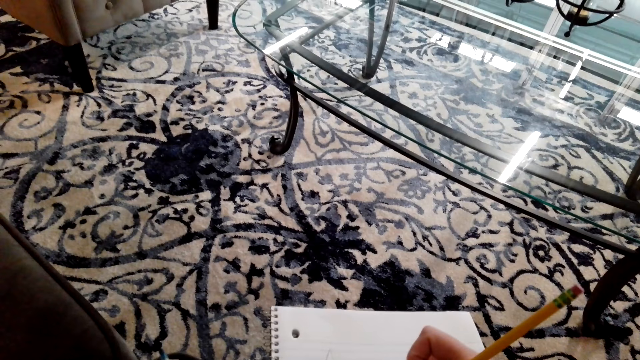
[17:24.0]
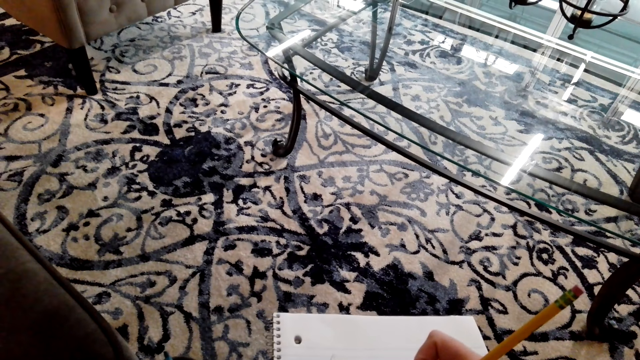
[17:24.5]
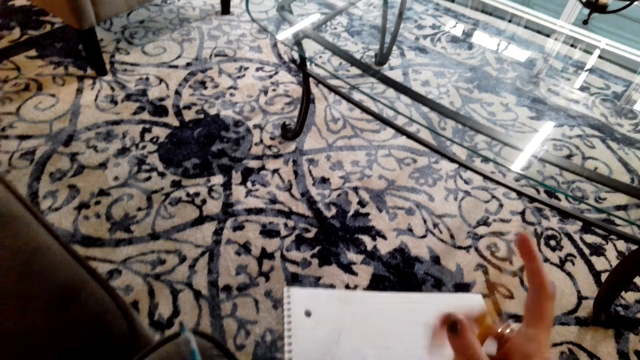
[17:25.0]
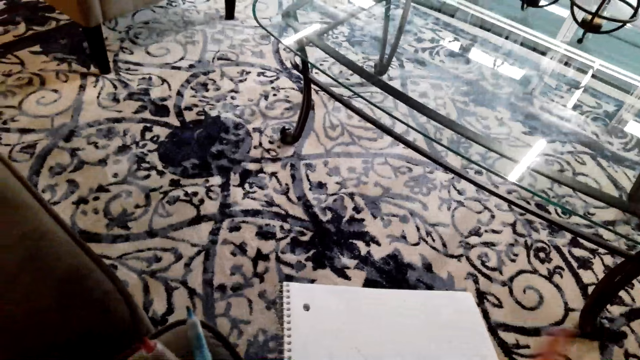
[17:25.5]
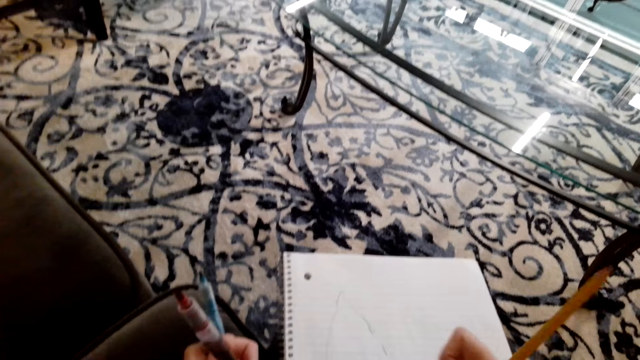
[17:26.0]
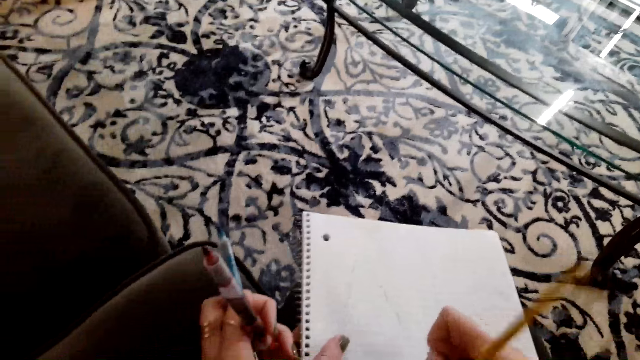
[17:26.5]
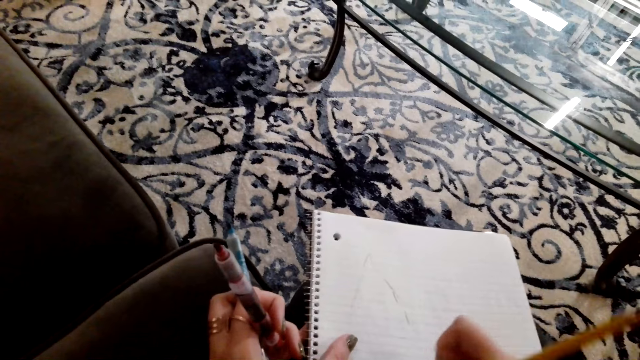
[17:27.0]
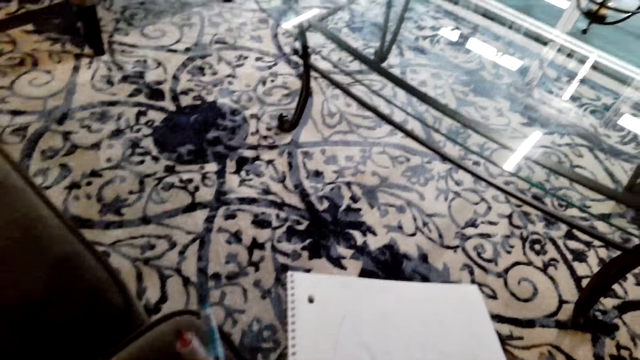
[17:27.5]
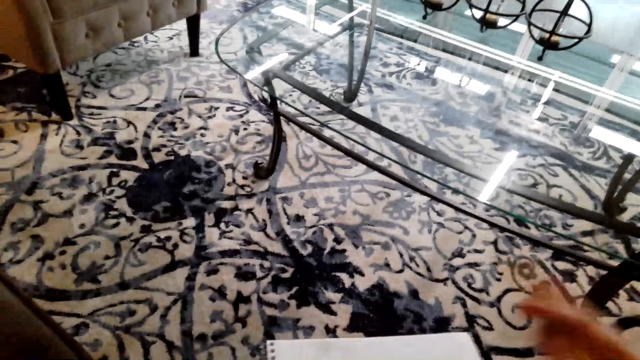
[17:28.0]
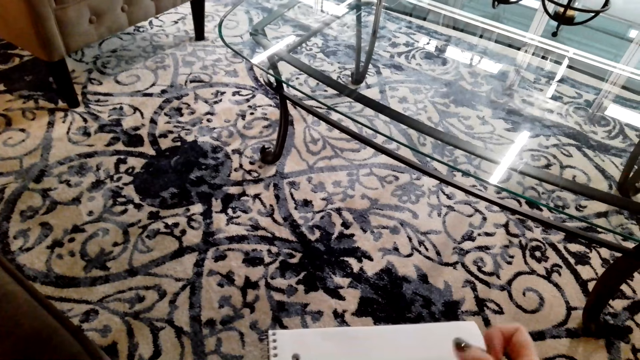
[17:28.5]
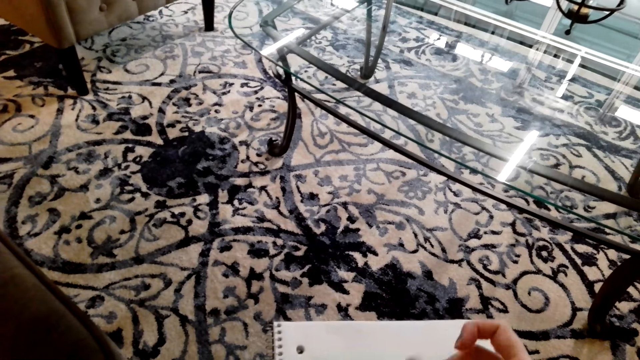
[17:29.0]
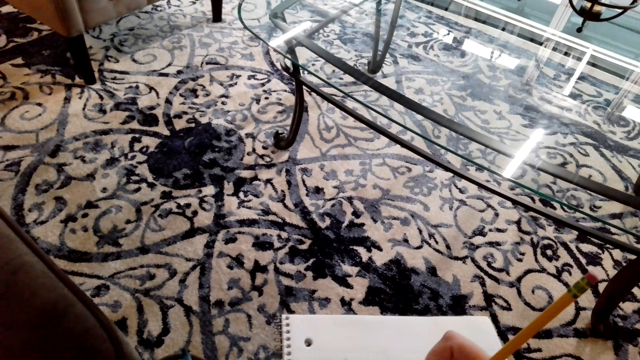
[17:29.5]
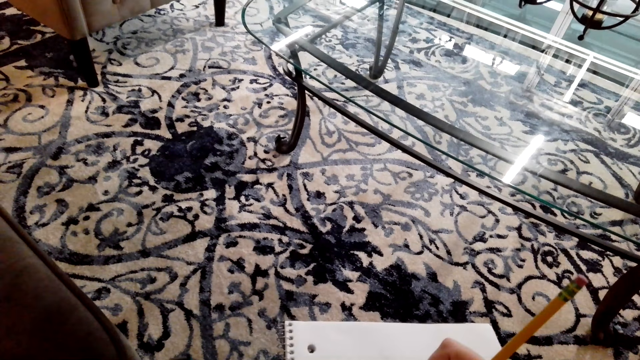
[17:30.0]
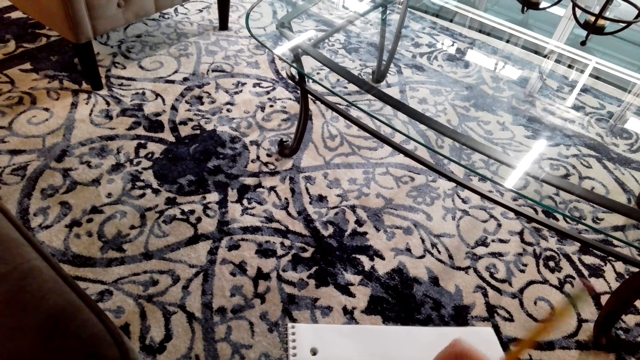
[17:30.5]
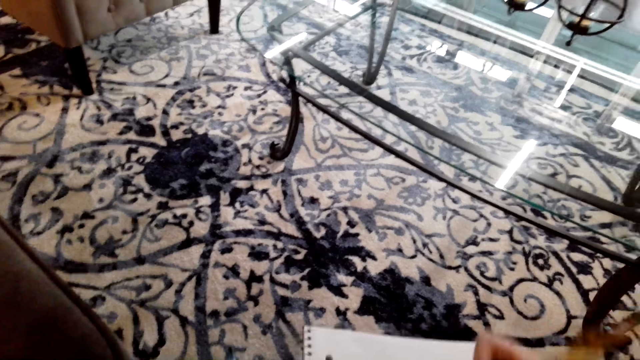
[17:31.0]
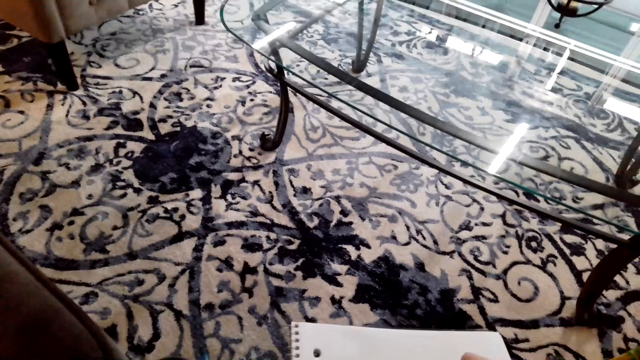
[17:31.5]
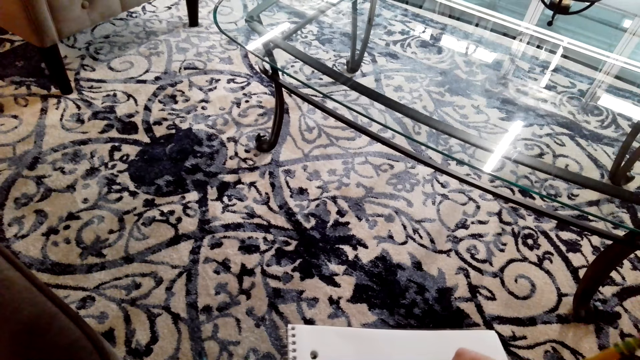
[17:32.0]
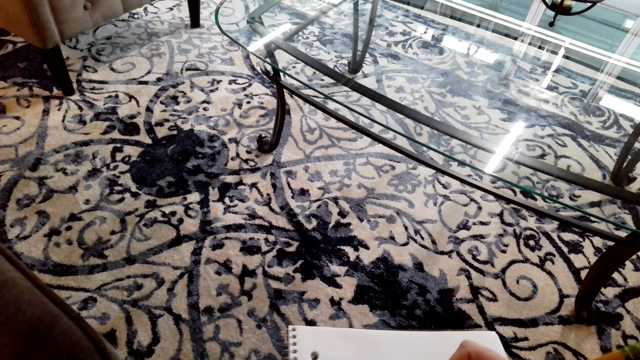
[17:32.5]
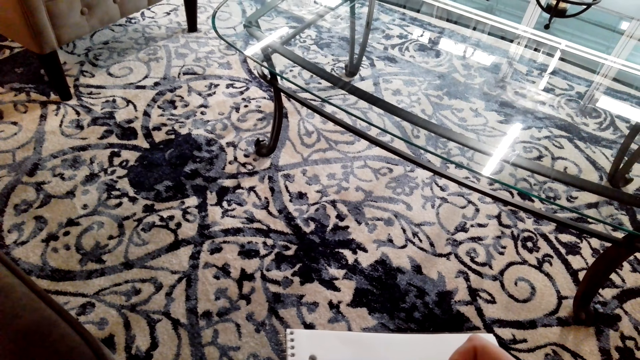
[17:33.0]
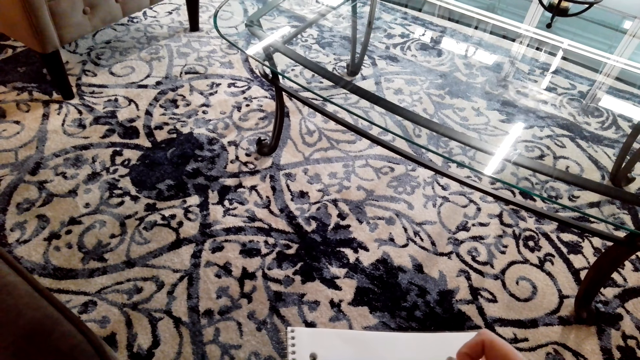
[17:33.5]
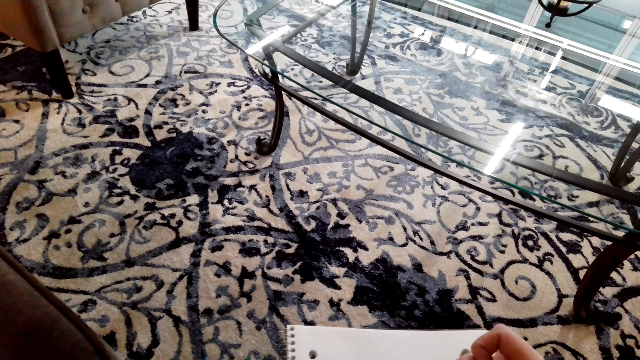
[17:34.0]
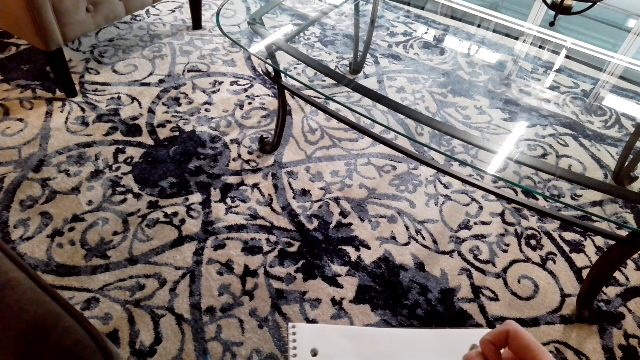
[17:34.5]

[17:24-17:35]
The camera wearer rubs the drawing on the piece of paper with a pencil rubber. They draw on the piece of paper on the table with a pencil.

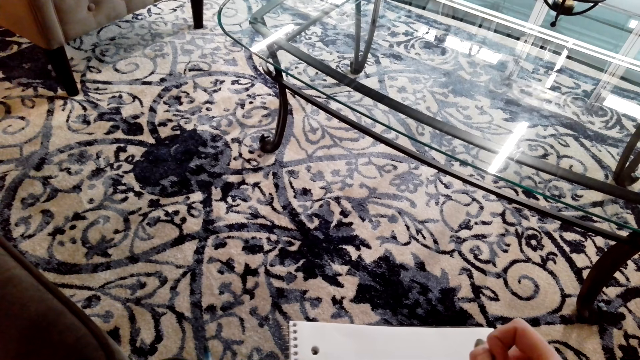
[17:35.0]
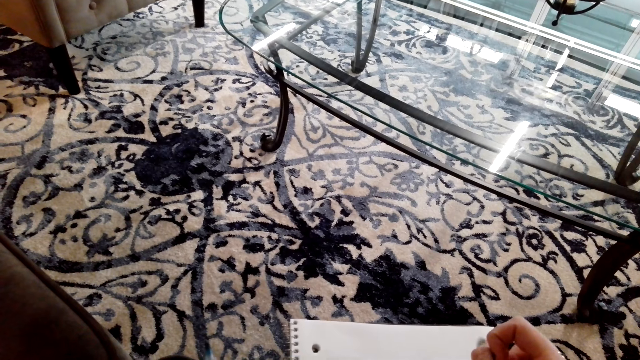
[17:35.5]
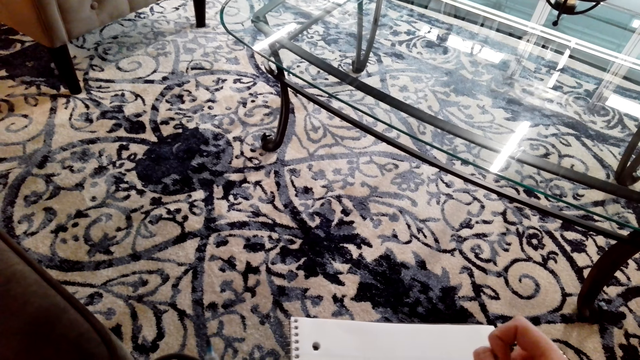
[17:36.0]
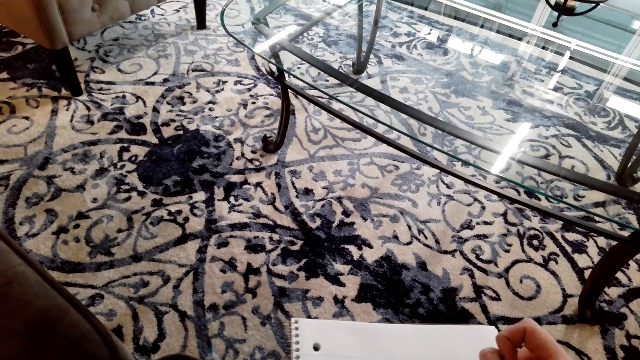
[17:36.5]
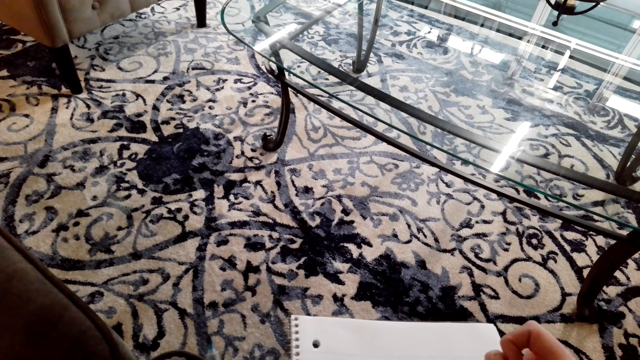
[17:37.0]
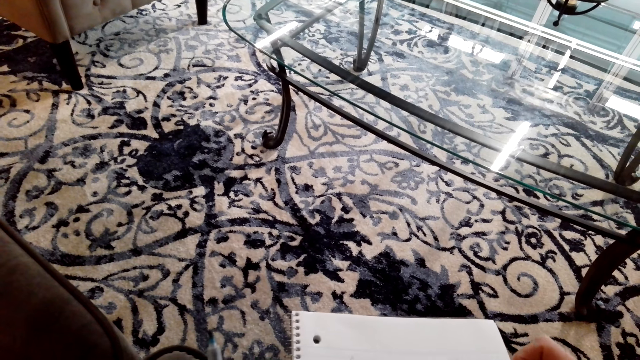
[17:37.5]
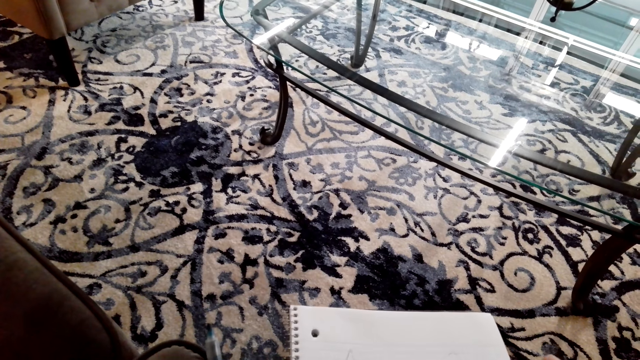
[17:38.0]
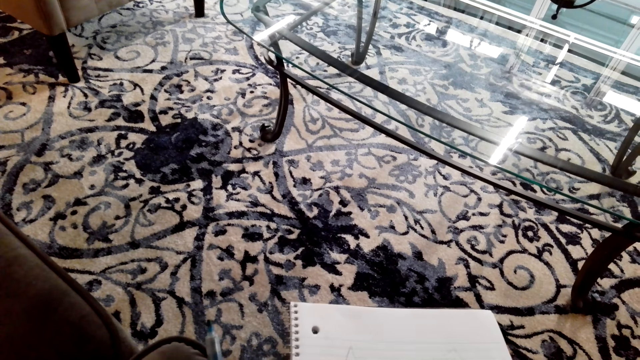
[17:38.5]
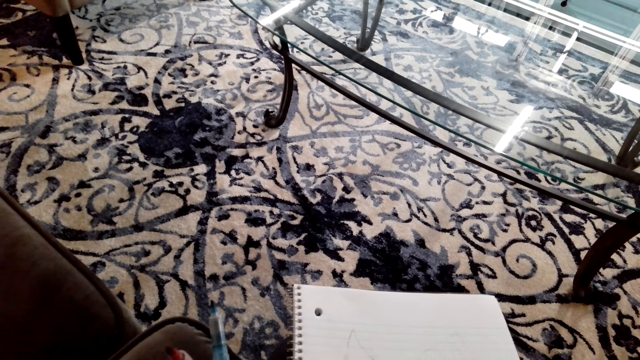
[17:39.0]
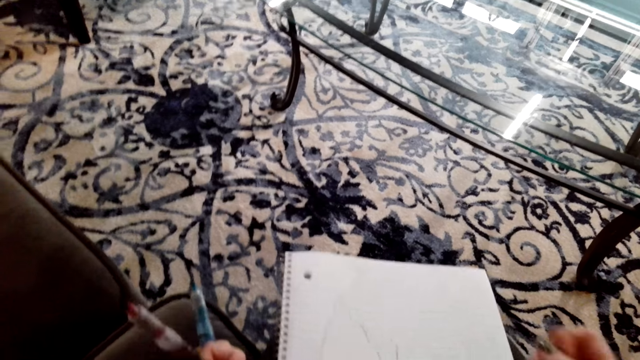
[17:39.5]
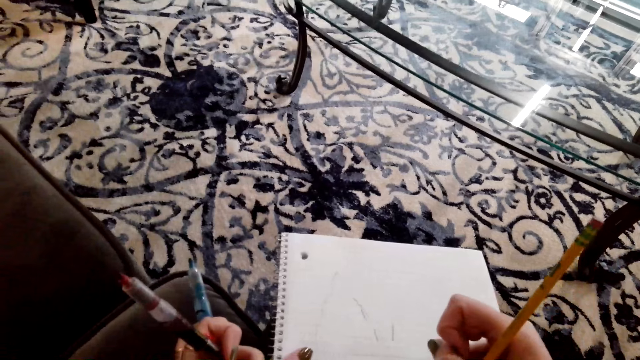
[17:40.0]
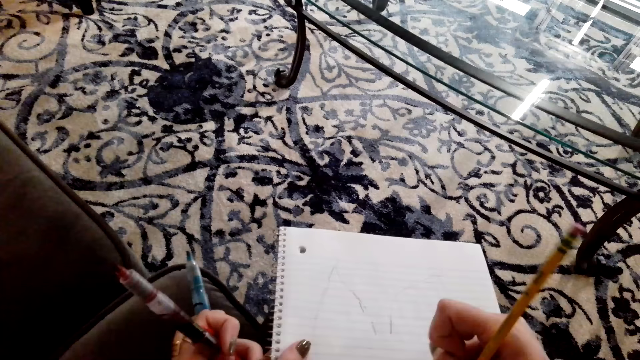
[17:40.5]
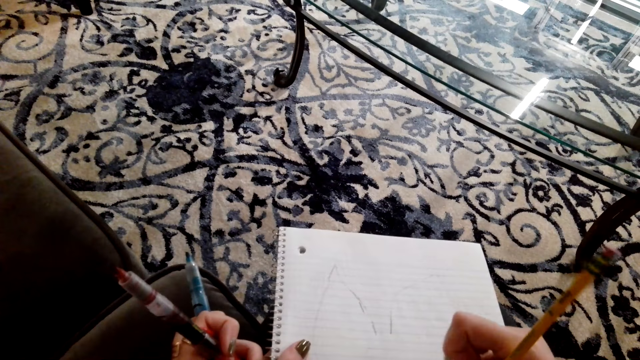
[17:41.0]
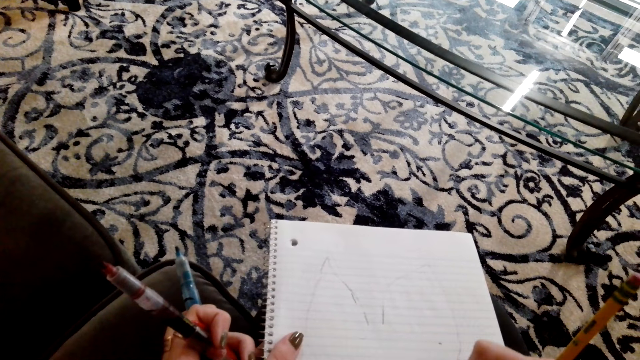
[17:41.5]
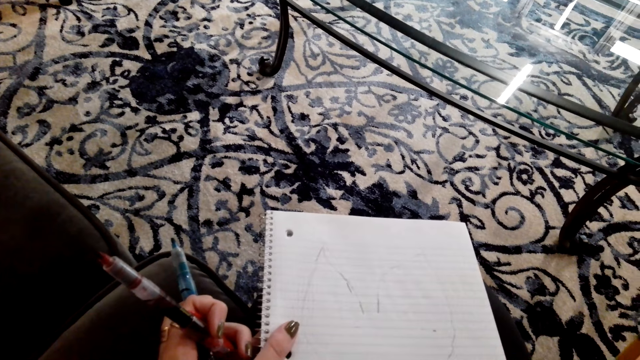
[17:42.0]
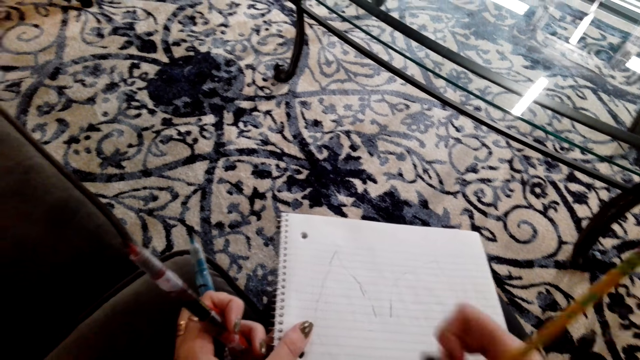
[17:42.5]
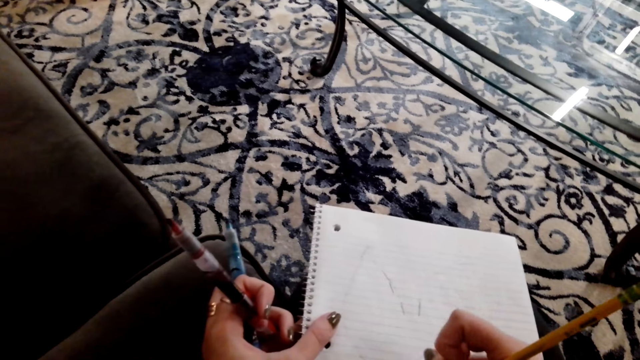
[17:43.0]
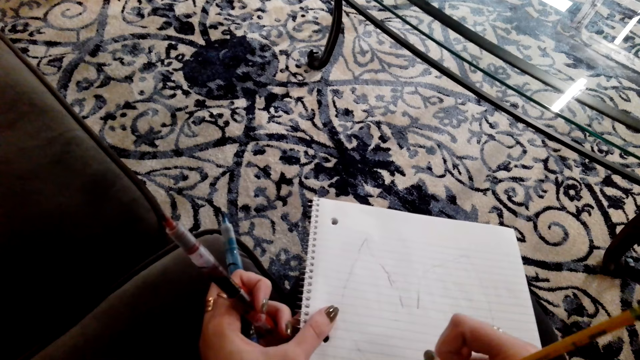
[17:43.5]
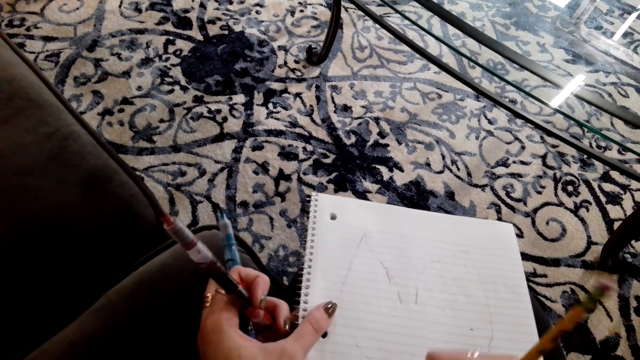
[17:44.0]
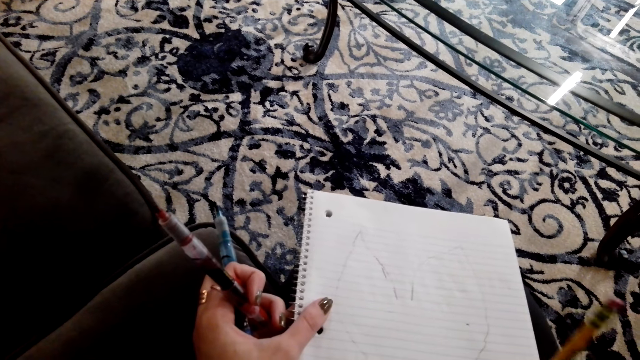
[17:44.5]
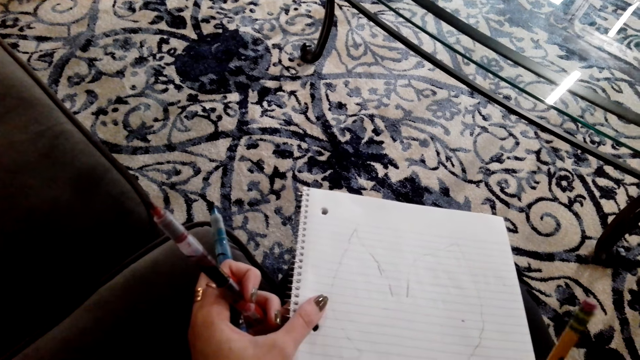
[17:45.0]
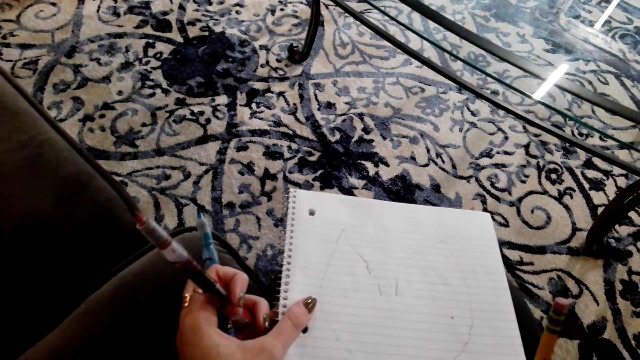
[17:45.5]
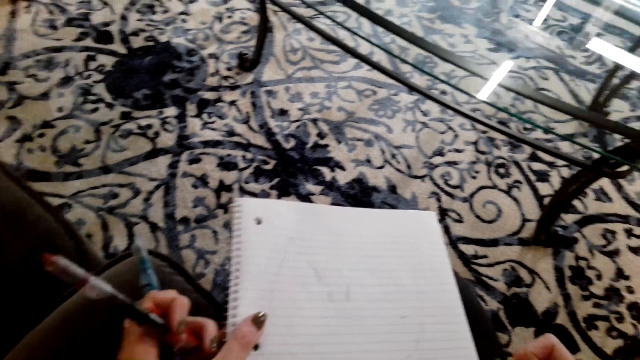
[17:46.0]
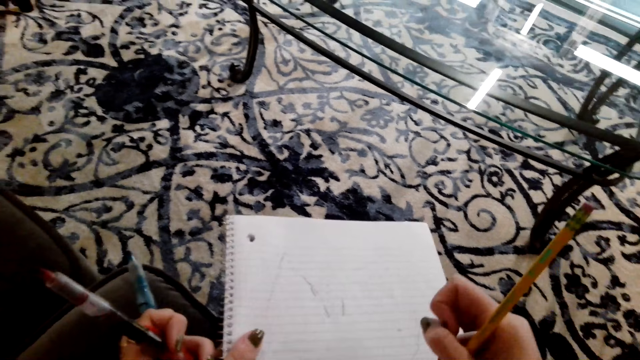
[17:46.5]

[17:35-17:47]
The camera wearer turns the pencil with her right hand.
